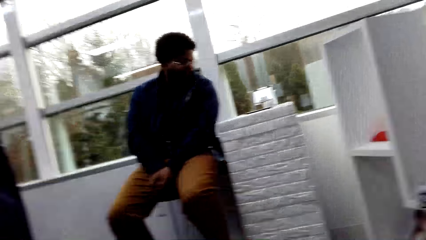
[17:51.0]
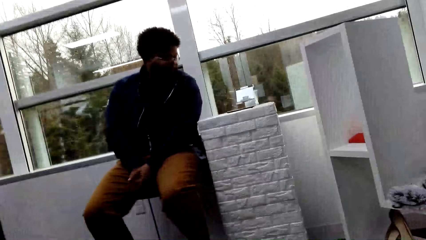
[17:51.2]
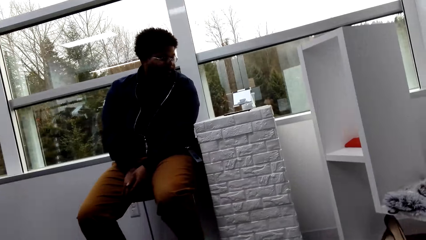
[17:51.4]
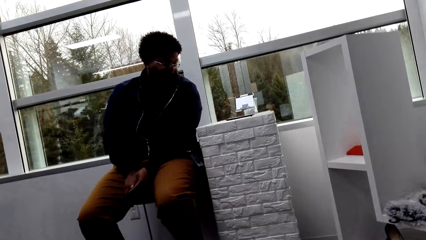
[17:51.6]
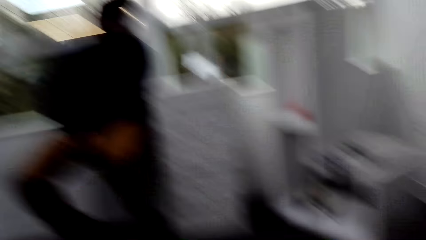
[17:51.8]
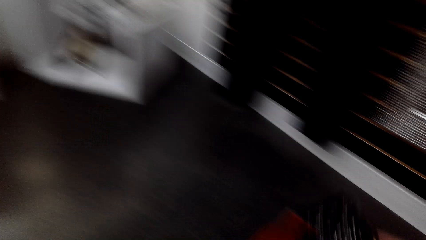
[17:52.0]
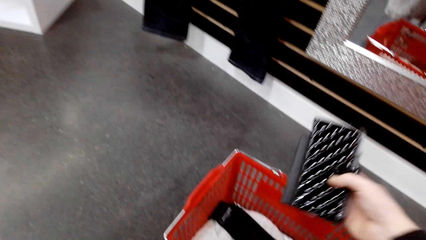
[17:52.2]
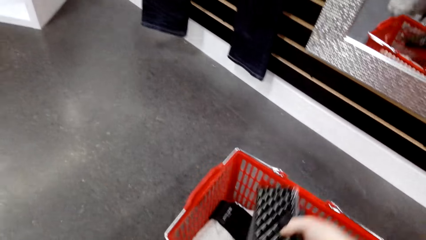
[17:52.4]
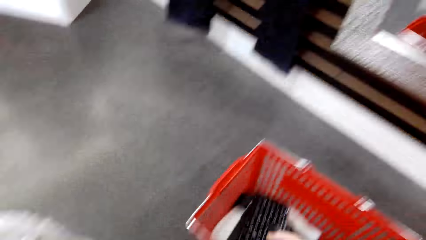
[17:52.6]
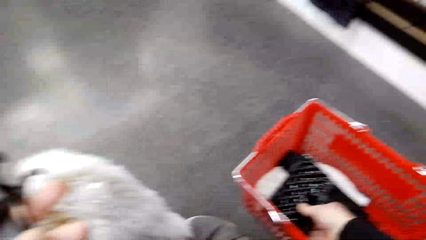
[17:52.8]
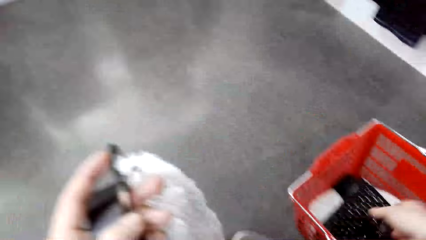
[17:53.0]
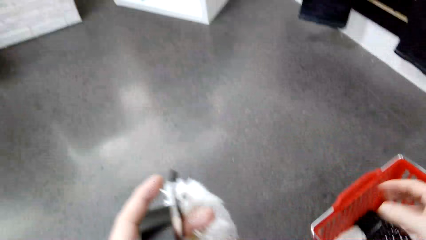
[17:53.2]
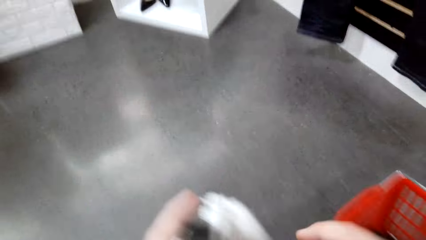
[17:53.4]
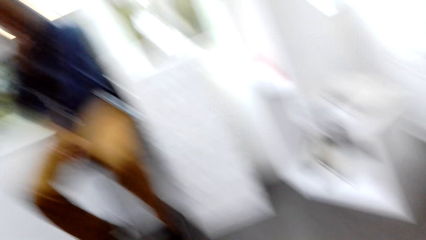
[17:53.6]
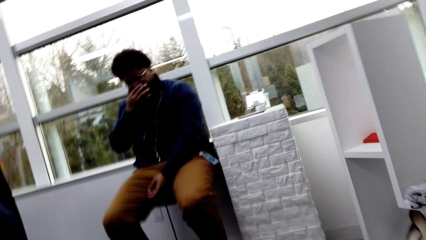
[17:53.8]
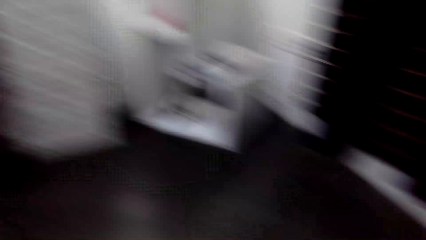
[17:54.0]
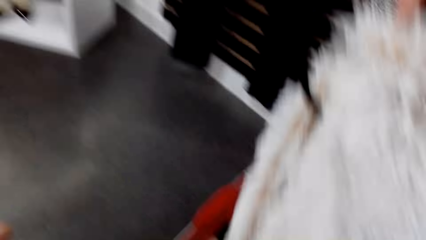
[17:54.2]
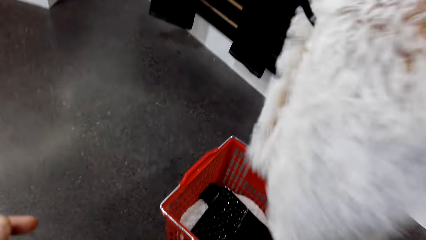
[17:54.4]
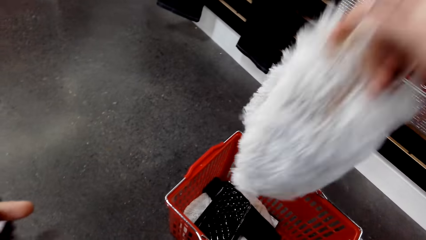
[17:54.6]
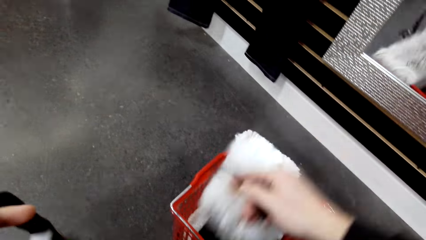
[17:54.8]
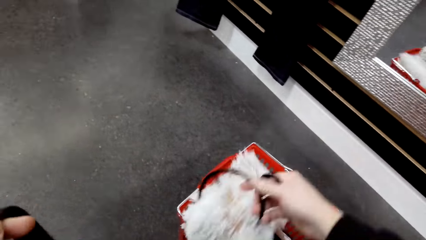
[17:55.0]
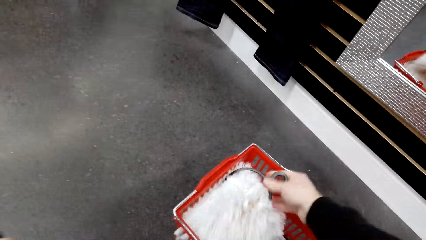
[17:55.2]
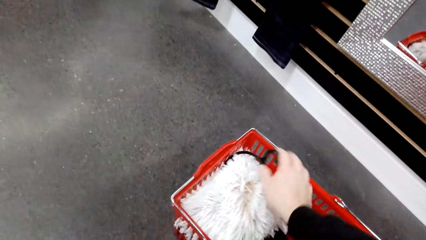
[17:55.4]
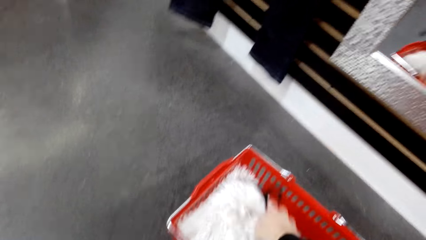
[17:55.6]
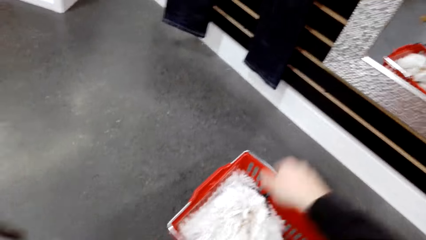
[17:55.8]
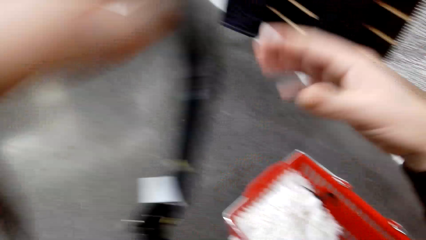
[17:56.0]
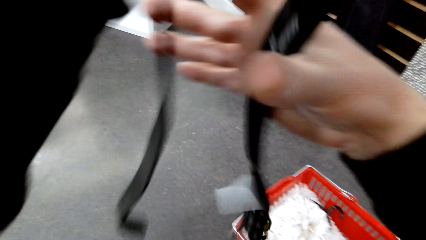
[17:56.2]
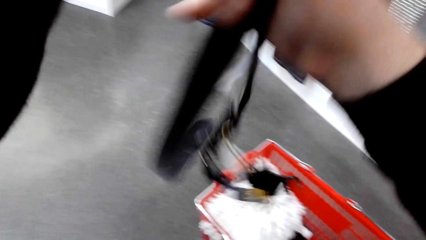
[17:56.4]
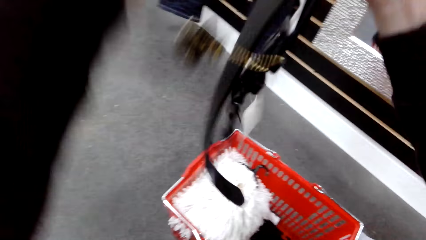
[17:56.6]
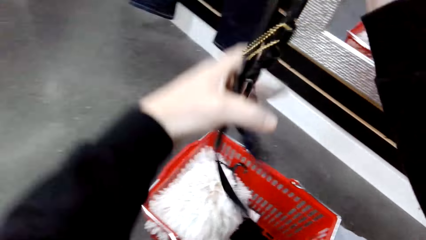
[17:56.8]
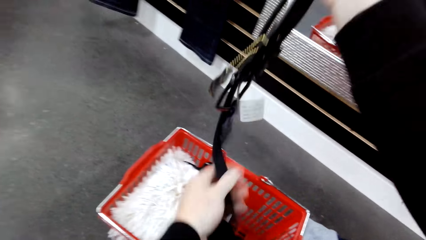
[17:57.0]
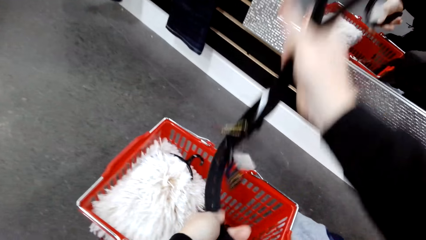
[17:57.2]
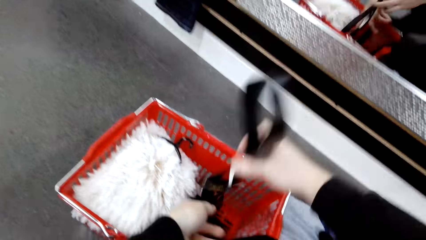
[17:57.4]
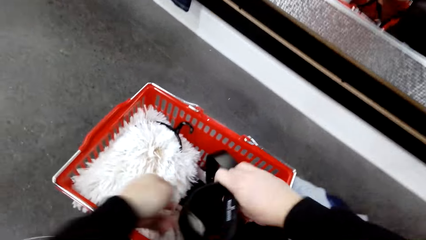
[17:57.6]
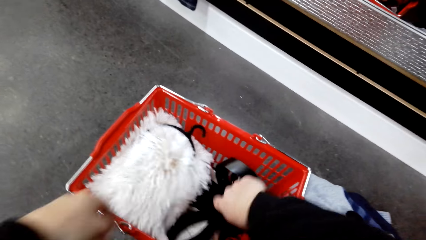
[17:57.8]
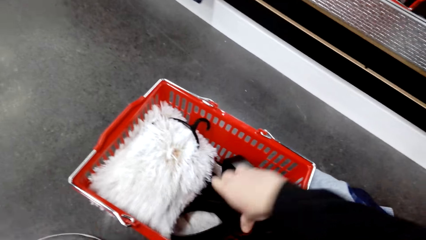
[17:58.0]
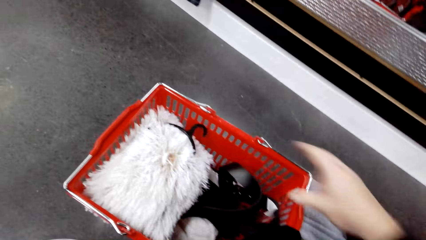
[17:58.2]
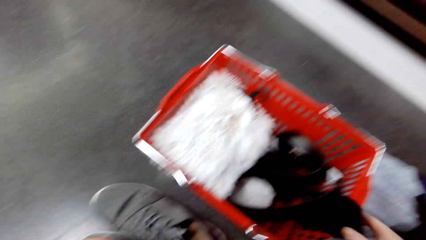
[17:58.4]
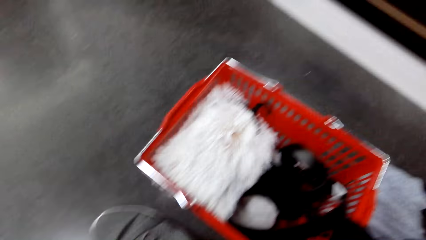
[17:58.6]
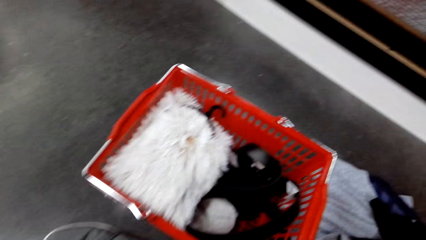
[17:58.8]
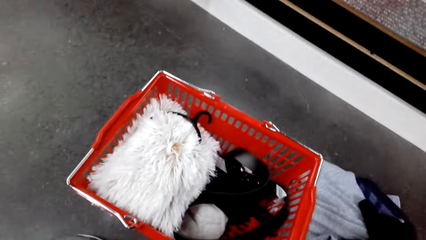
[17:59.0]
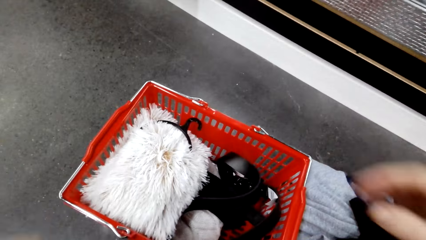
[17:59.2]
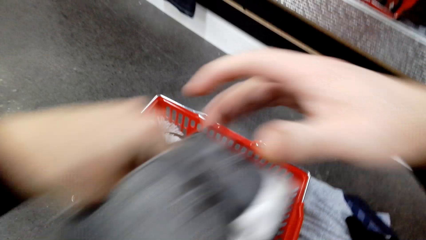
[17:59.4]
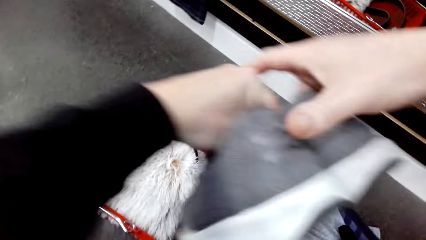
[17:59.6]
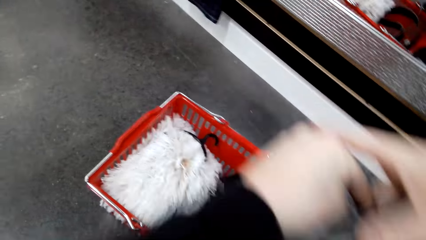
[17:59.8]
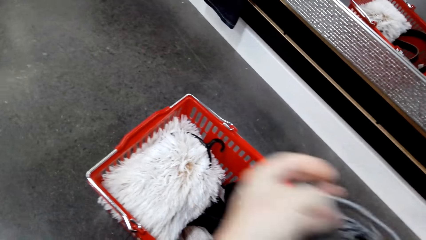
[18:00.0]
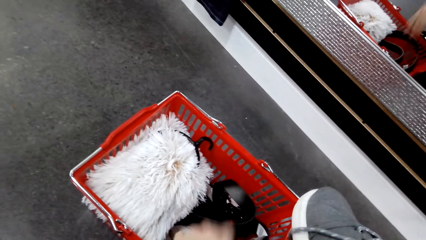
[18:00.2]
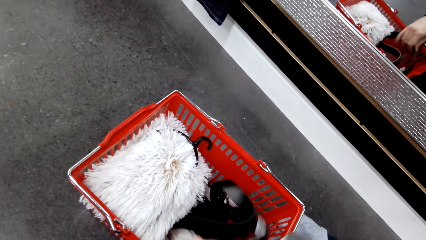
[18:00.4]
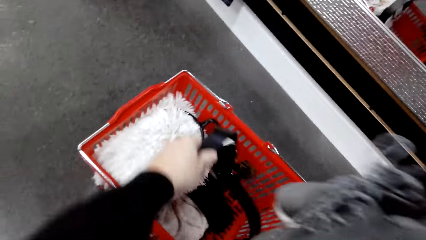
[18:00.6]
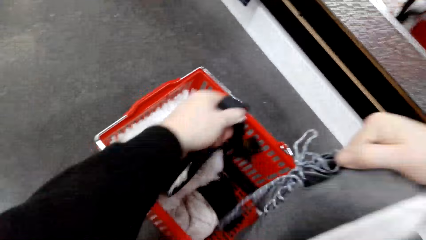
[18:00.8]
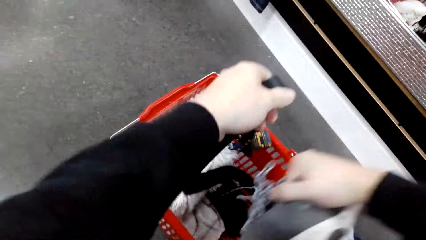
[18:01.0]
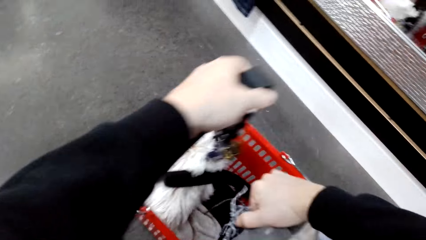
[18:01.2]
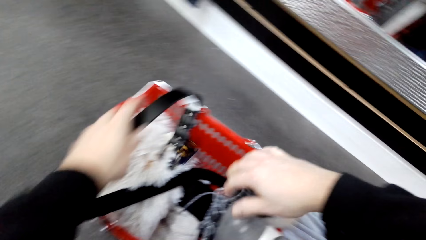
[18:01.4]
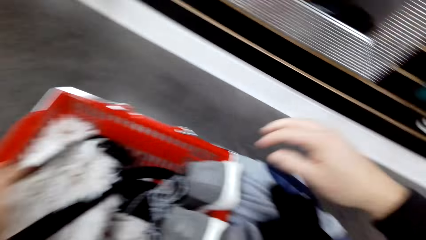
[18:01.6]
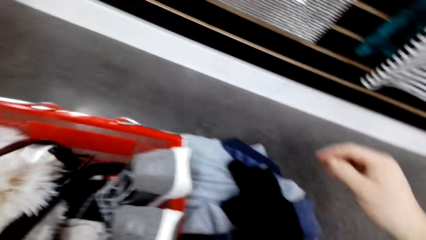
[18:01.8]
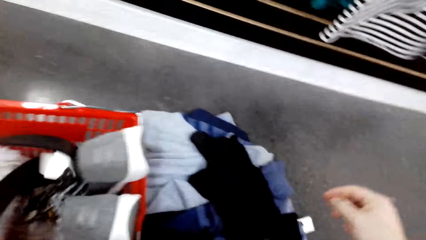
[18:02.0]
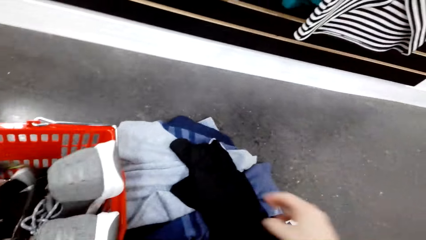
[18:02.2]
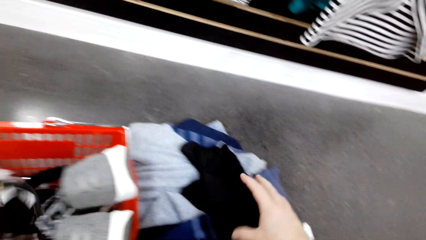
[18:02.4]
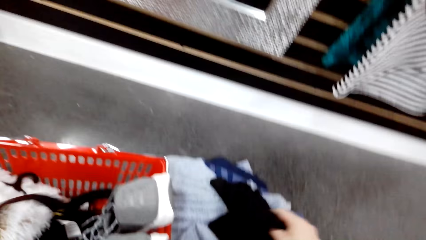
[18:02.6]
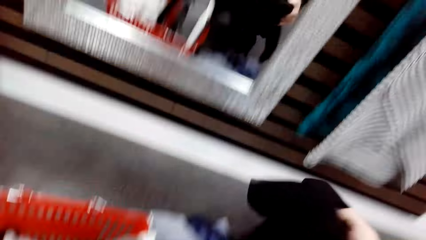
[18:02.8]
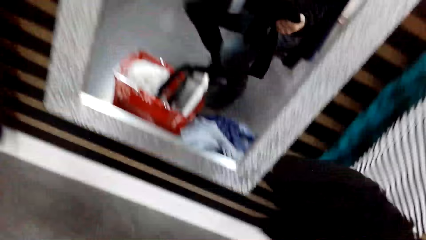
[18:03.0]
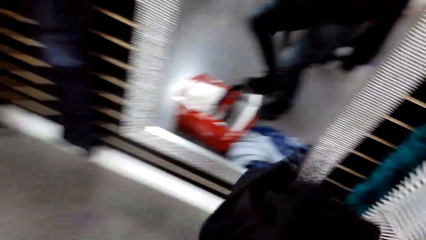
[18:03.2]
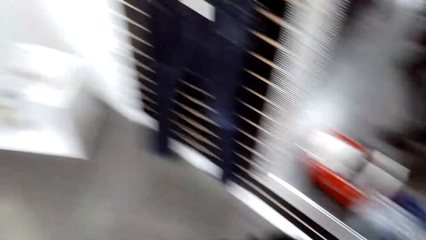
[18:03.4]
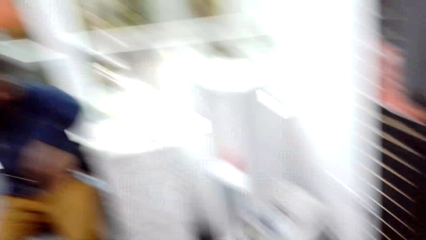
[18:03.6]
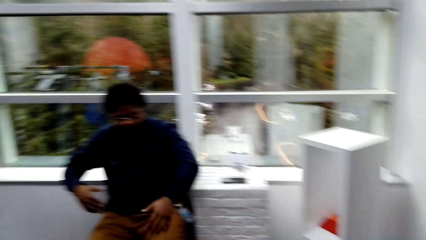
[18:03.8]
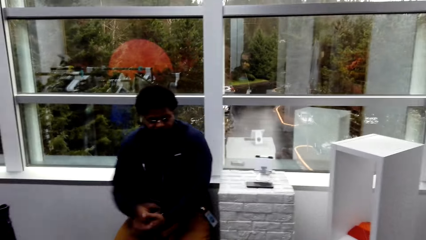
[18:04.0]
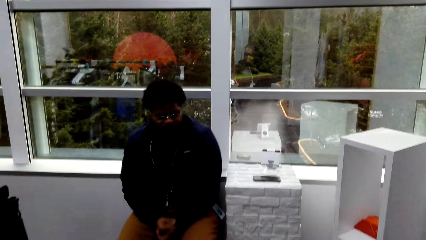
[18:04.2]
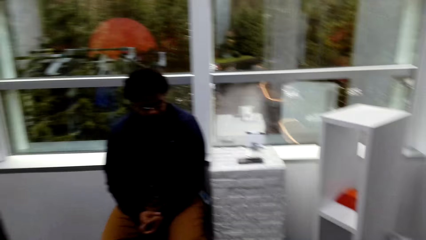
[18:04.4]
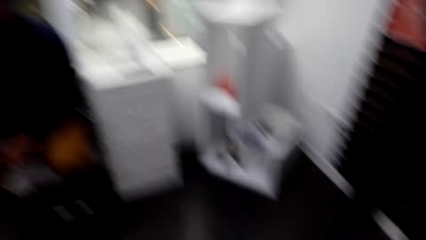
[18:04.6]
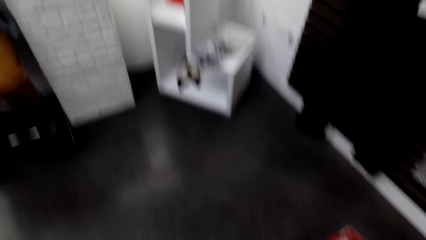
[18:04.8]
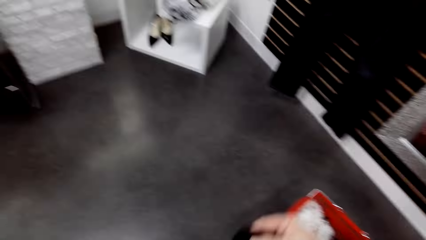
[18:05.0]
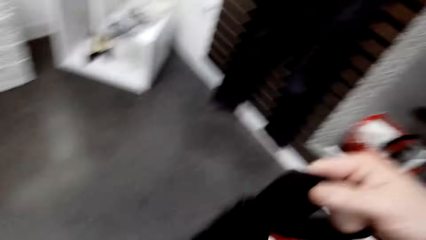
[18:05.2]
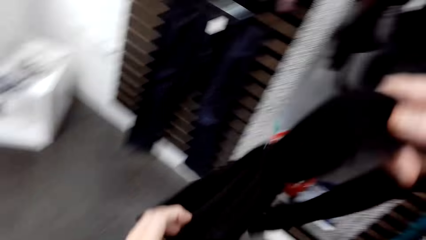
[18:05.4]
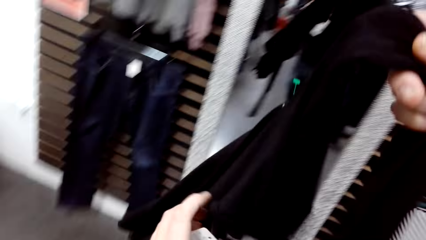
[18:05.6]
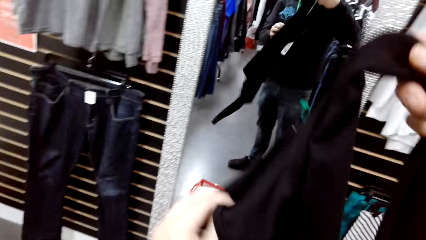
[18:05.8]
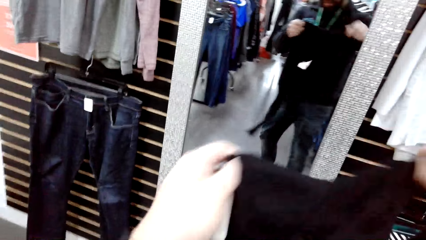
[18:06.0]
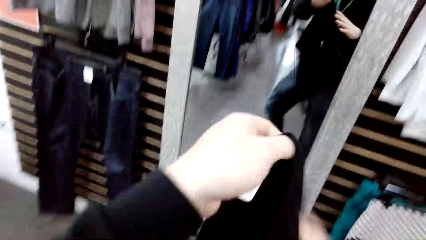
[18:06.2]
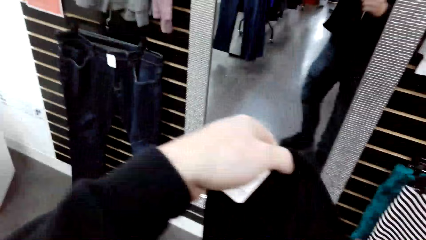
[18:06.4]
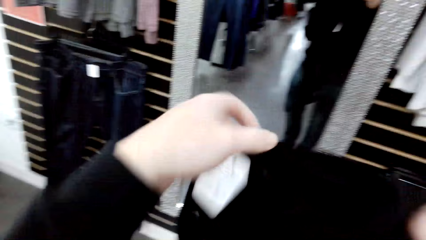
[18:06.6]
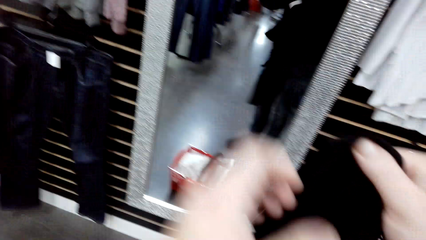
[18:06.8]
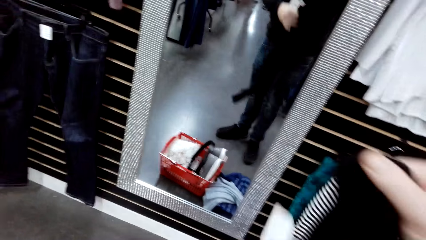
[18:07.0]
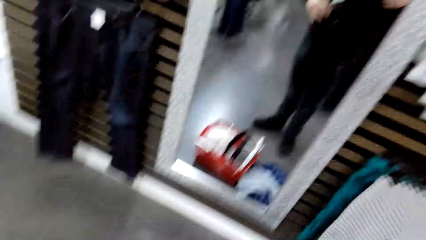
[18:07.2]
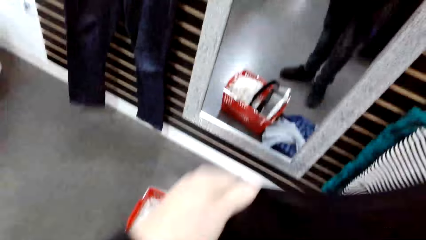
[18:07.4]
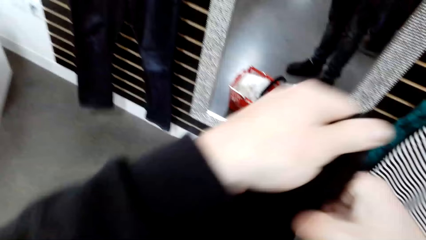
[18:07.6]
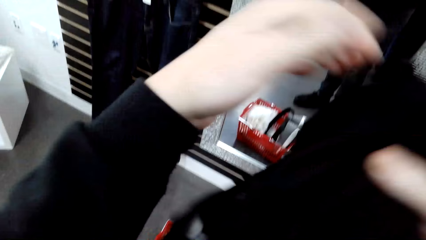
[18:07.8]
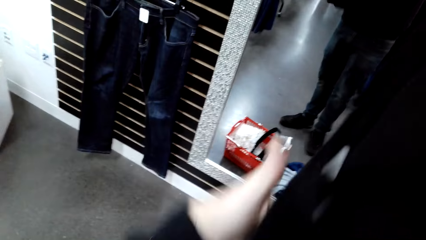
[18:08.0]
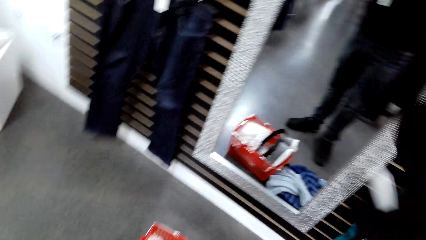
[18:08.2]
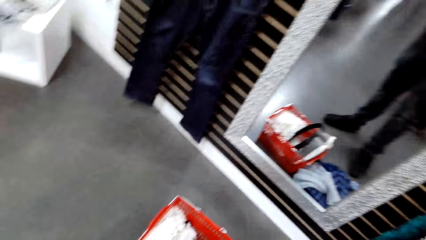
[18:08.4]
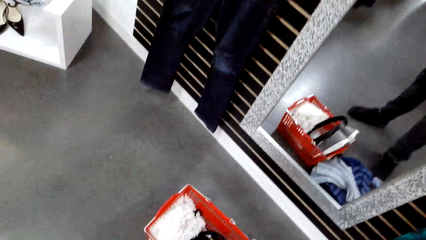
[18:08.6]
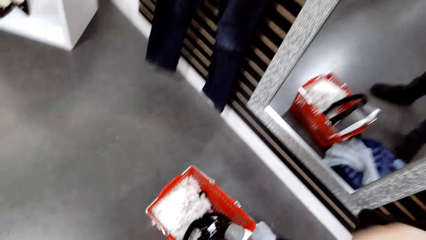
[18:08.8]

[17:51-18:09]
The camera wearer drops a pouch in the crate. They shift a scarf to the right hand, and drop the scarf in the crate. They stretch a tie in hands. They lift a belt. They drop the tie in the crate. They pick up shoes on the floor, and put the shoes in the crate. They hold a pair of shoes. They drop the belt. They pick up a sweater on the floor. A man converses with the camera wearer. The camera wearer looks around. They stretch the sweater. They lift a cloth.
